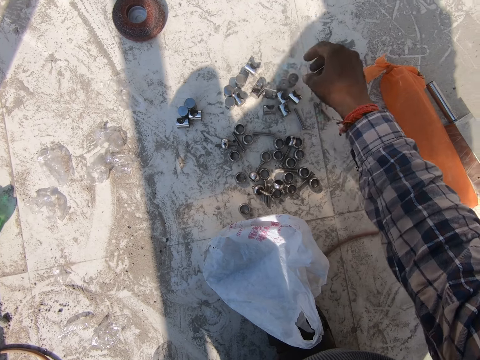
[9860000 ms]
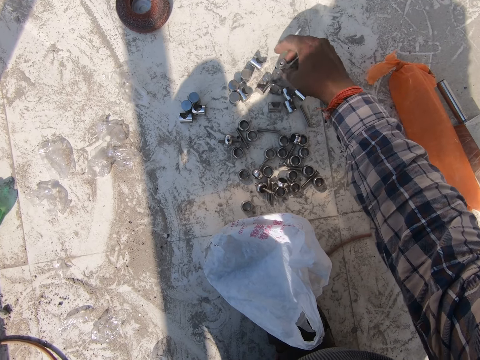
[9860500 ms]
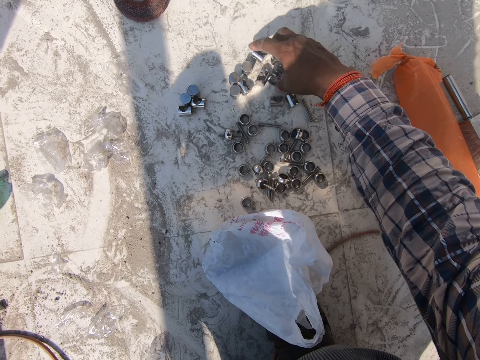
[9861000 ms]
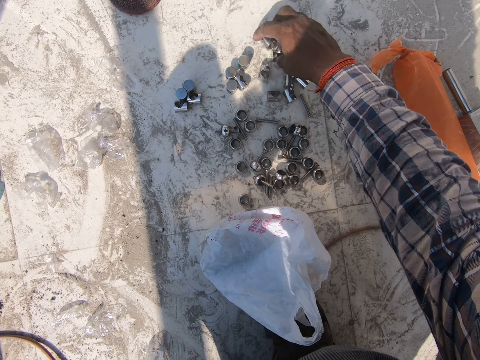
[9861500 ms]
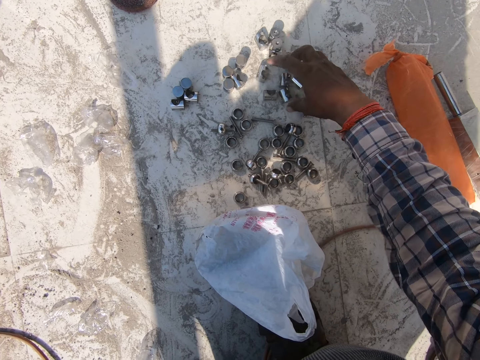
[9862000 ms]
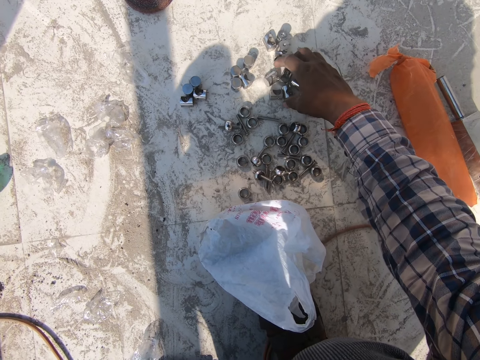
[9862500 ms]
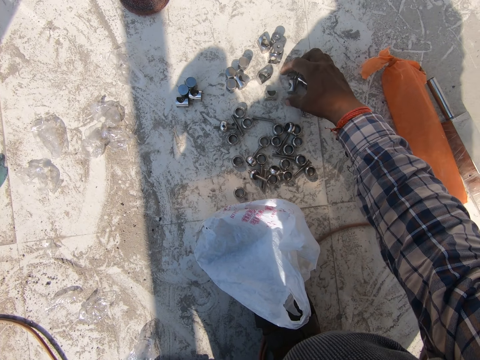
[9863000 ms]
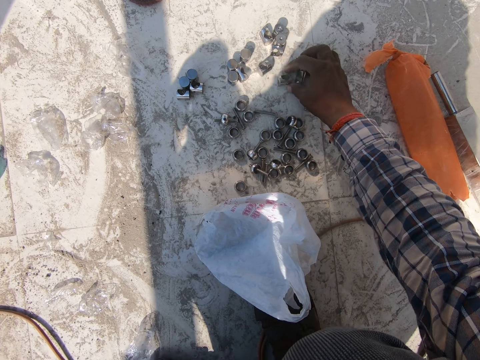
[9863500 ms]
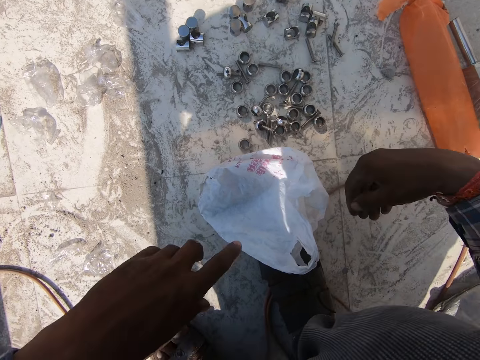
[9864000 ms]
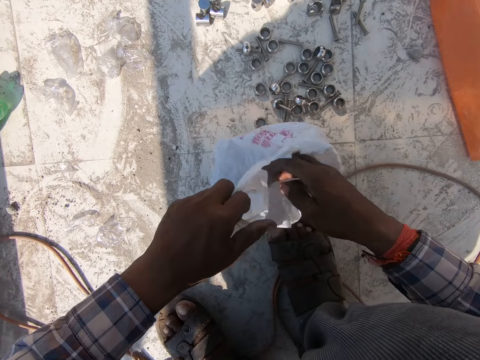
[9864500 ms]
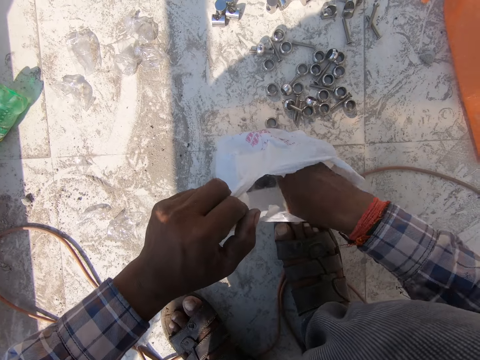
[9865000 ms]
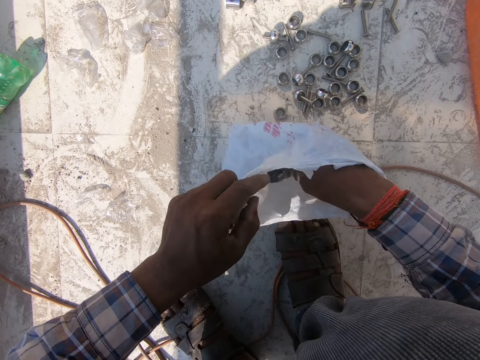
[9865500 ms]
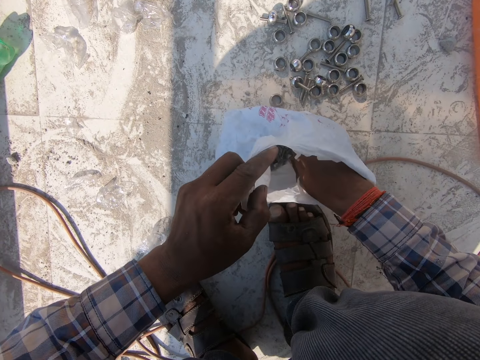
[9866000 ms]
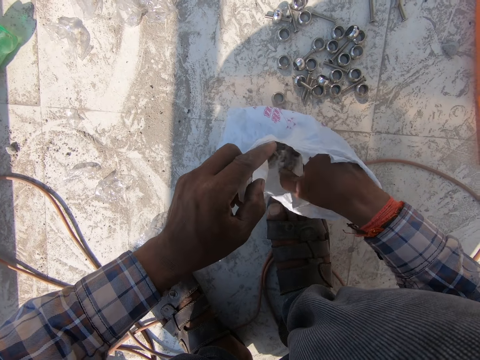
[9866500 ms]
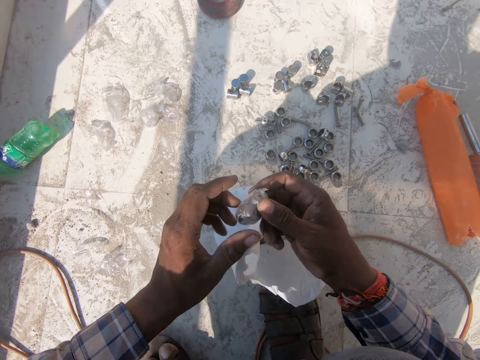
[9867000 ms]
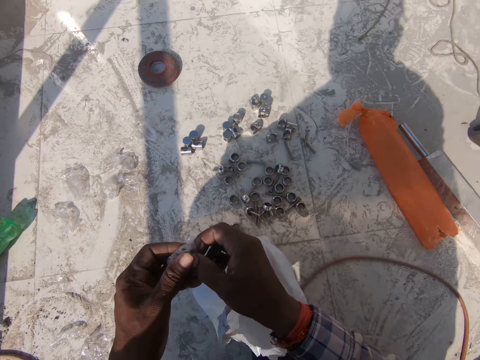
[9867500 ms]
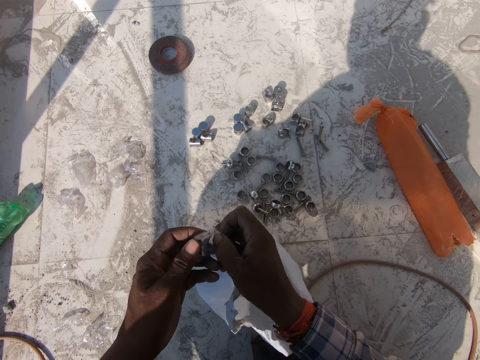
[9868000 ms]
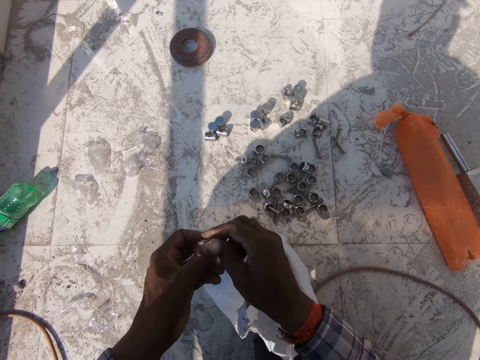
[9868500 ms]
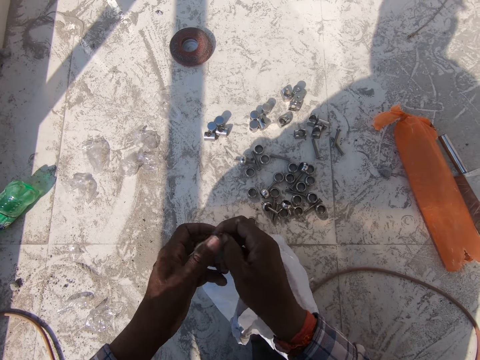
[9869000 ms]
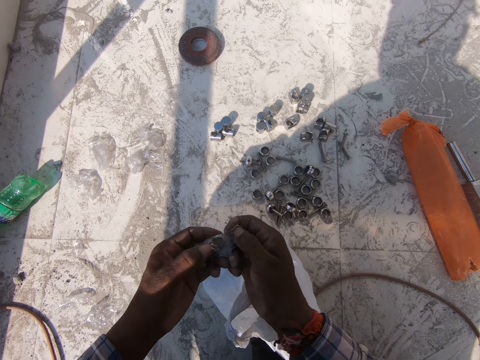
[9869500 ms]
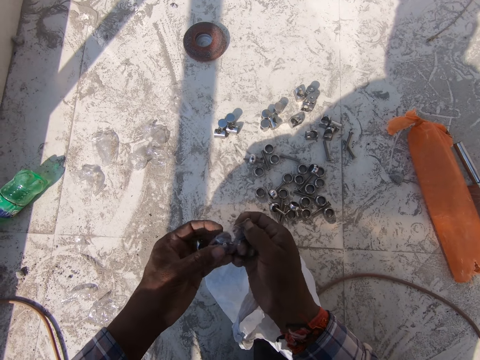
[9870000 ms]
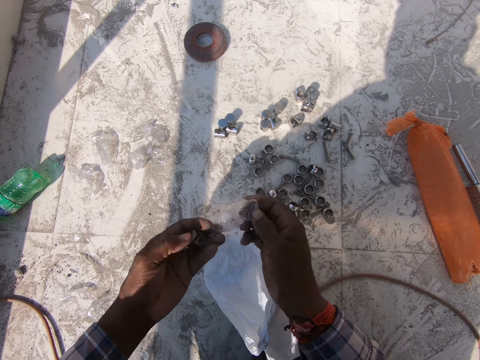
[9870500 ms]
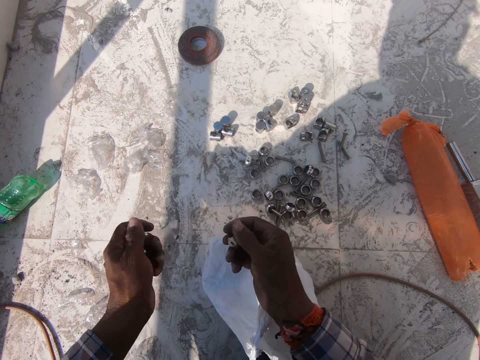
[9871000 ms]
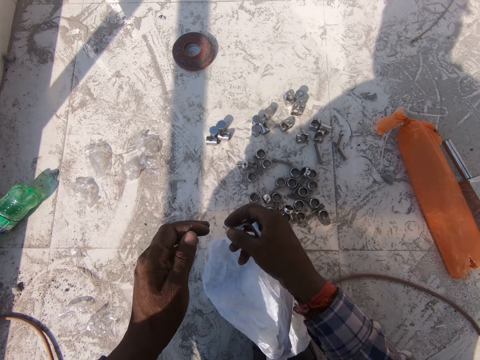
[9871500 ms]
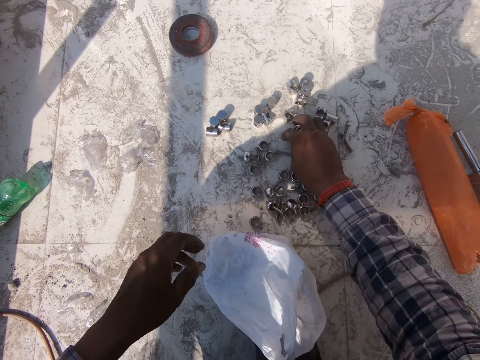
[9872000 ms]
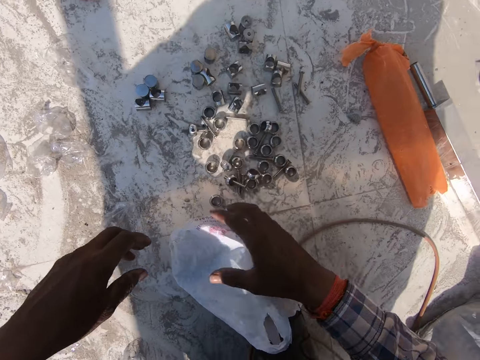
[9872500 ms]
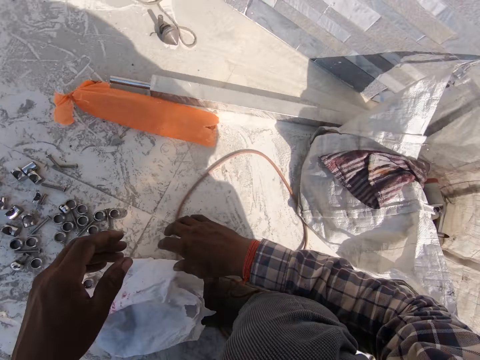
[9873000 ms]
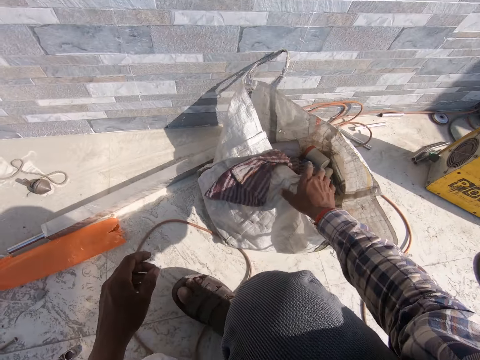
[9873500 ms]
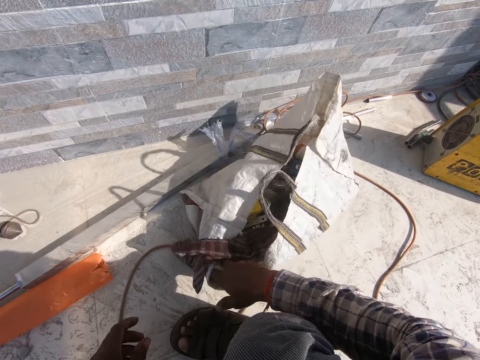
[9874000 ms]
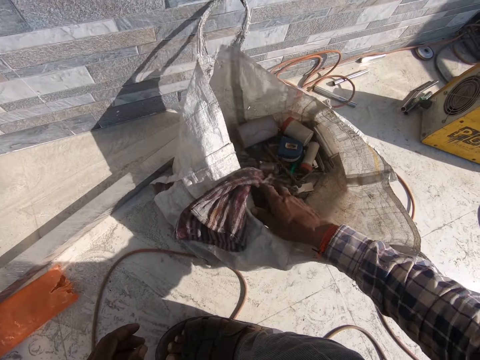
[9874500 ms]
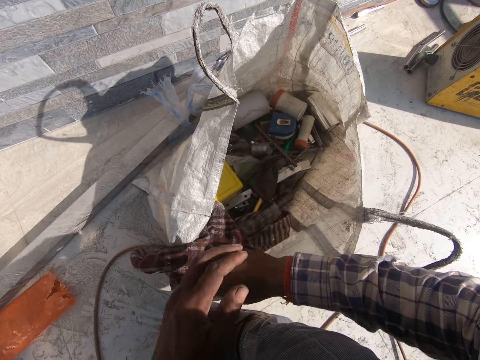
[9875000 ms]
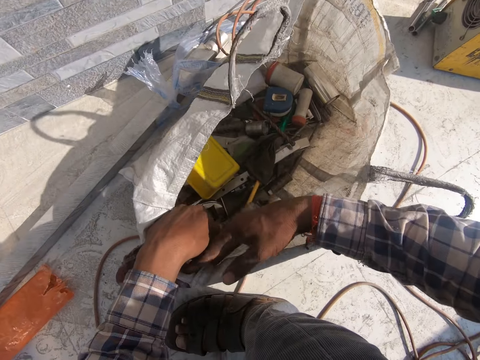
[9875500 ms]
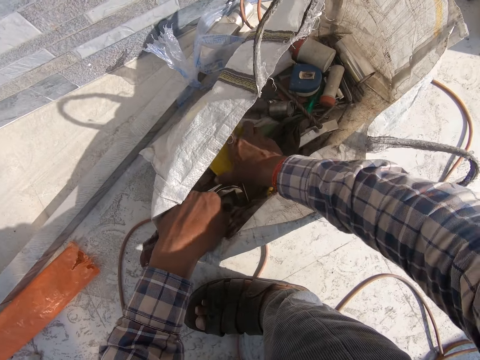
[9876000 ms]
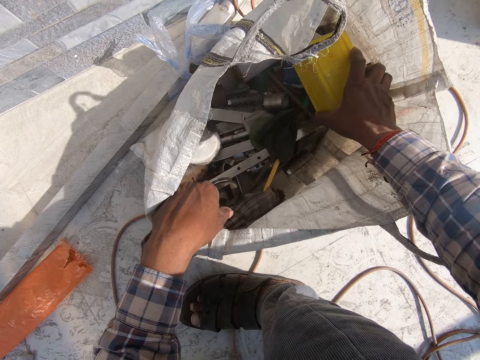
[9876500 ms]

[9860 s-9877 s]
The camera wearer picks the nuts from the paper bag. They unwrap the papers from the nuts. They drop the paper to the floor. They transfer a nut to the right hand. They put the nuts on the floor. They move the hand. They peruse the paper bag.

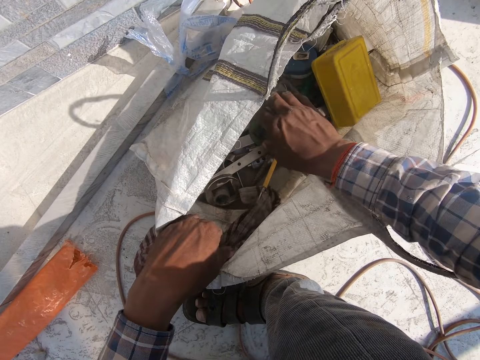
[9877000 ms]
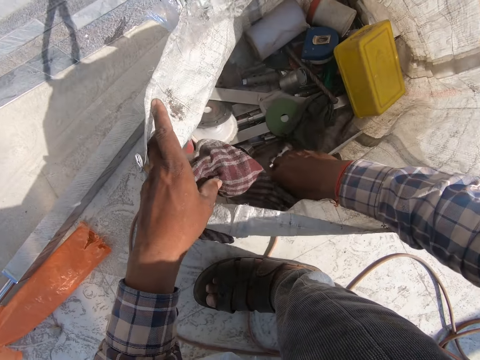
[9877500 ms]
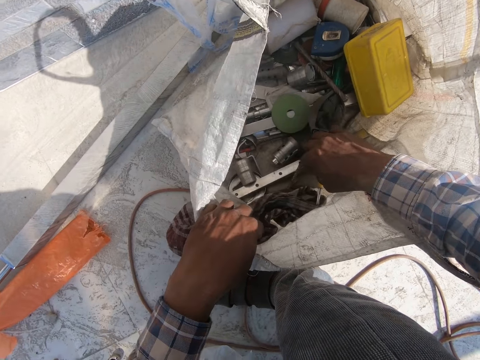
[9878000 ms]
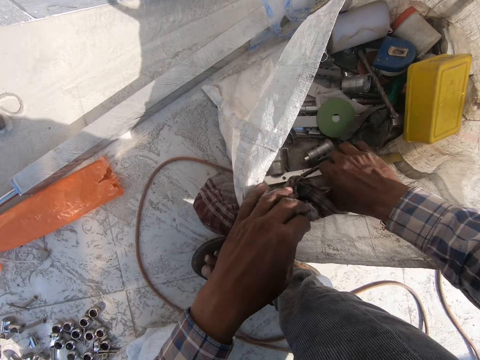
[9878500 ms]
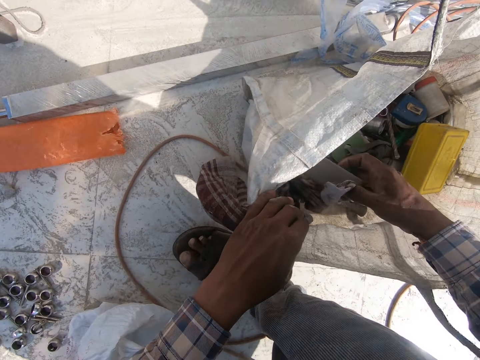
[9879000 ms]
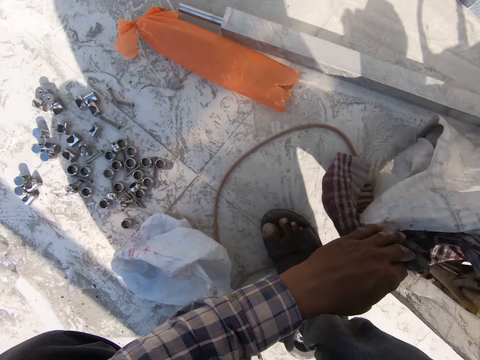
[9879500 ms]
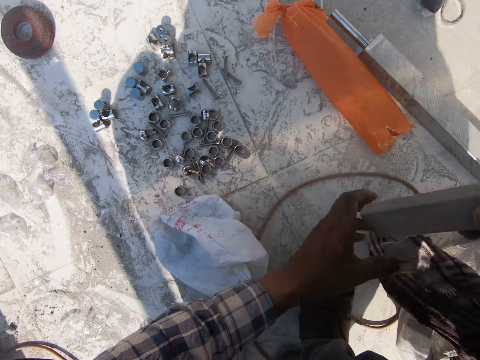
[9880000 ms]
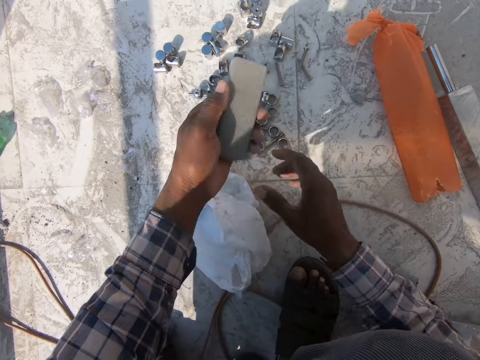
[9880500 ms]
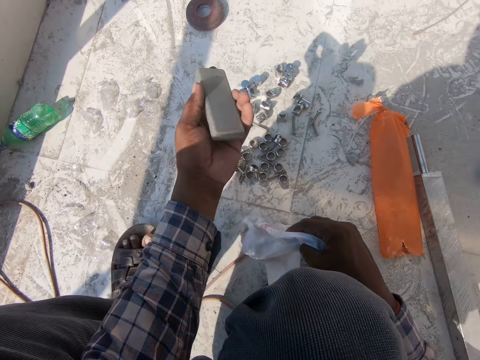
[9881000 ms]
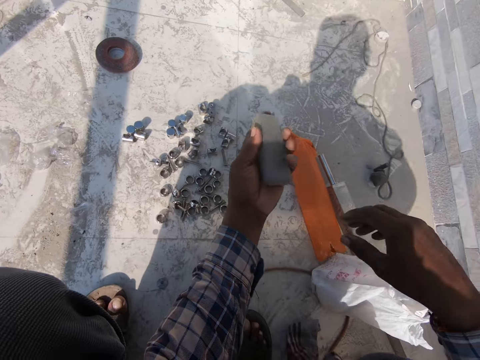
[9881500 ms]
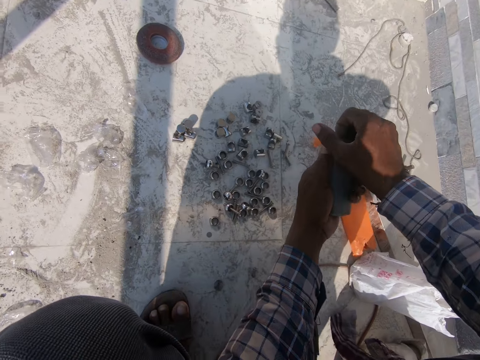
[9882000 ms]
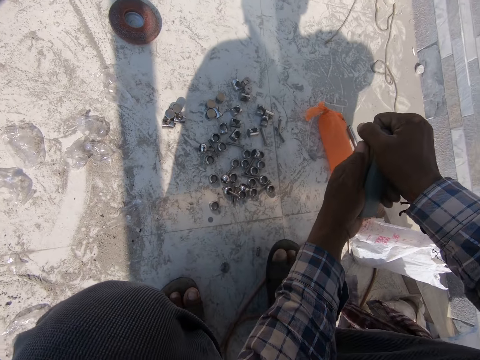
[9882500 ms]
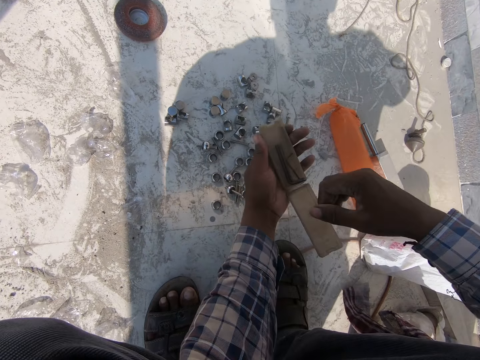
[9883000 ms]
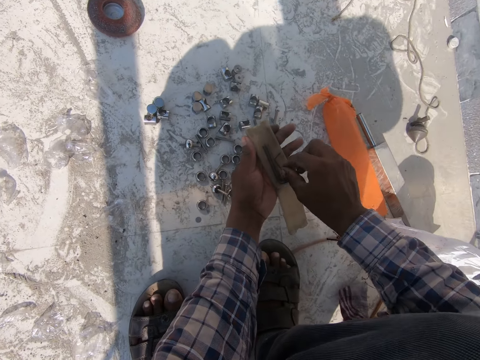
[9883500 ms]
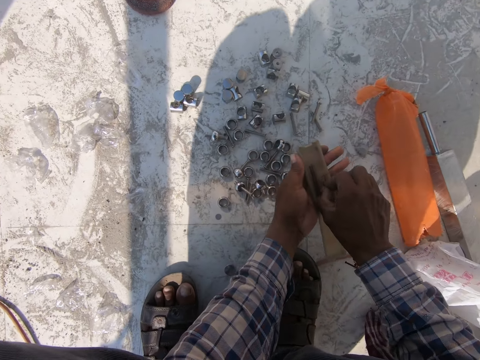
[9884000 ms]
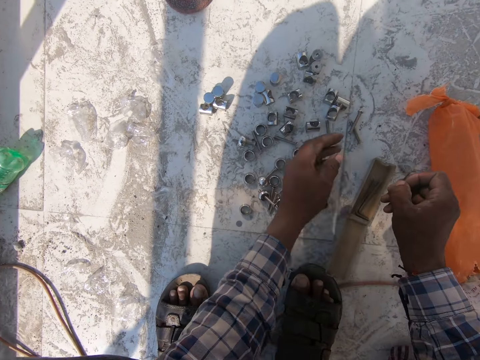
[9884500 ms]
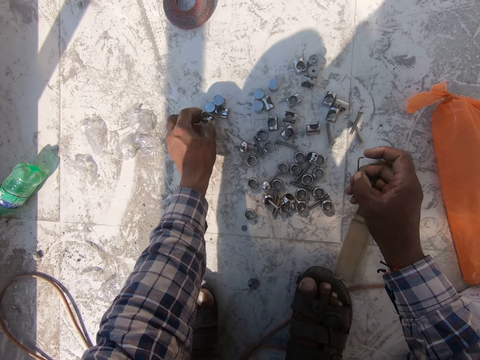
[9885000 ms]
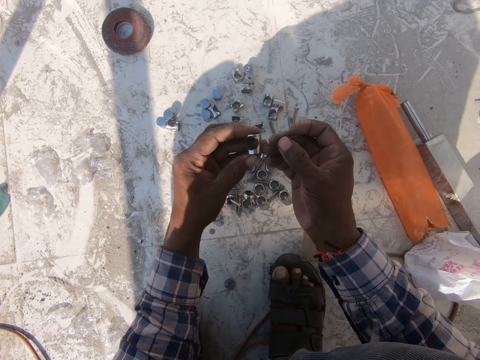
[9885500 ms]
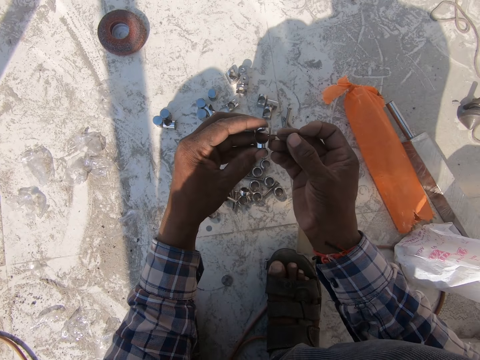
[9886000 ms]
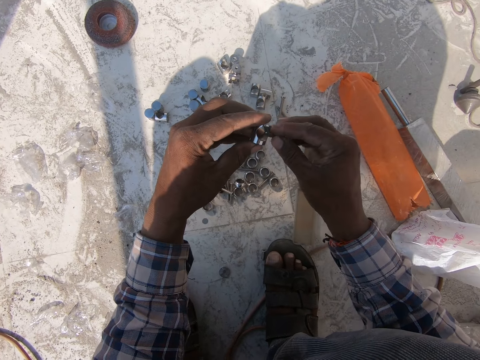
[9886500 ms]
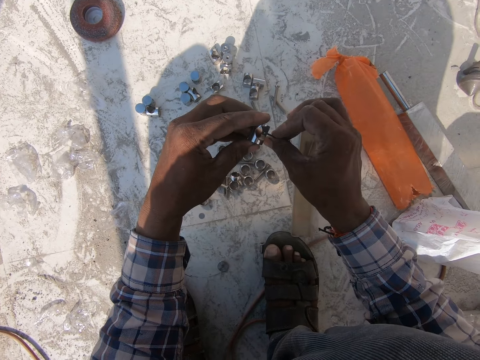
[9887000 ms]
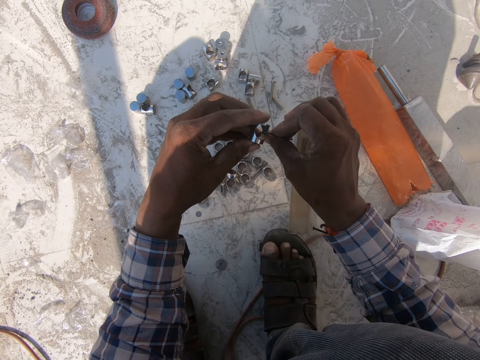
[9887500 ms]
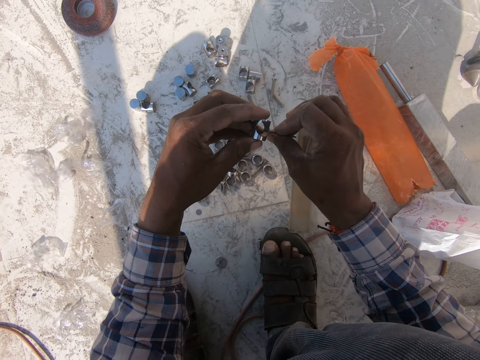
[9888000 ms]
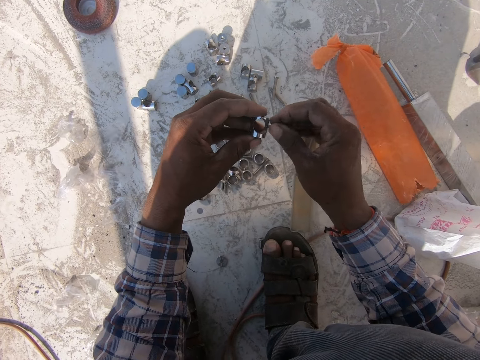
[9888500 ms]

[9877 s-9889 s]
The camera wearer picks the pins box from the bag. They move the plastic paper bag on the floor. They open the pins box. They pick the pin from the box. They put the pin box down. They pick the nut or metal connector from the ground. They make a hole to the nut with a pin. They loosen the metal connector.
